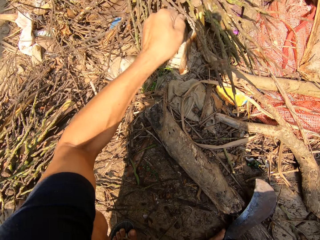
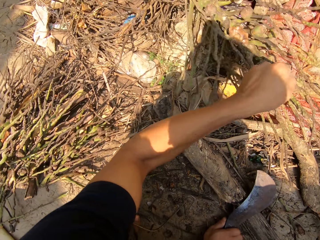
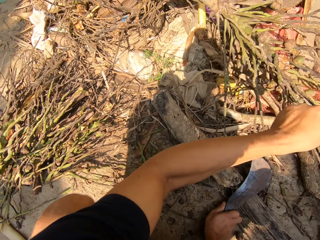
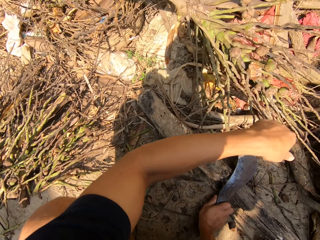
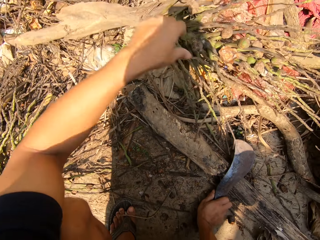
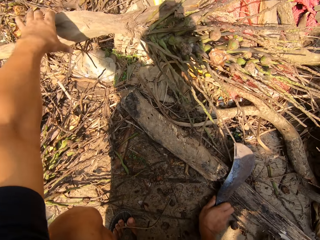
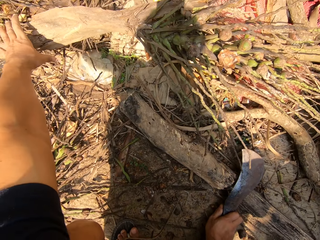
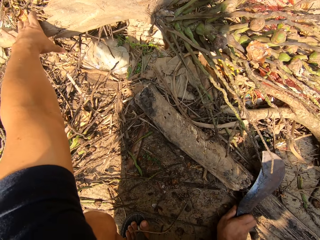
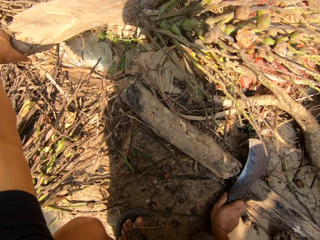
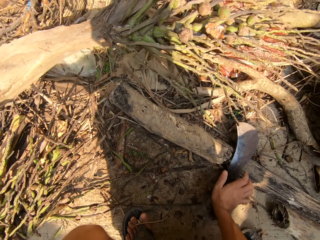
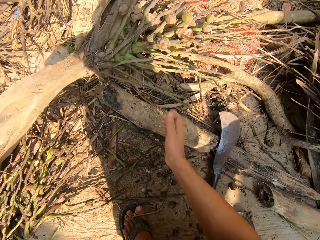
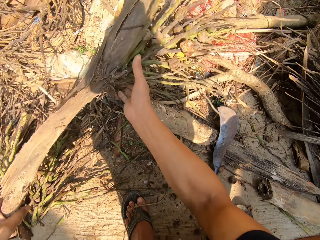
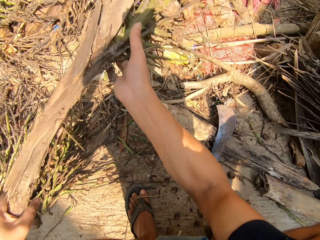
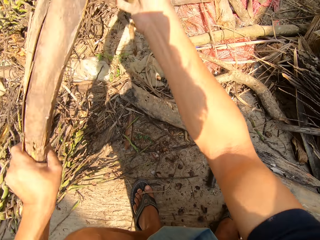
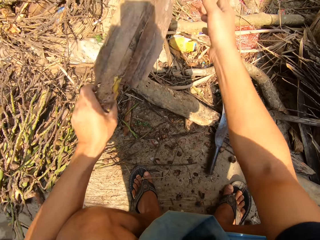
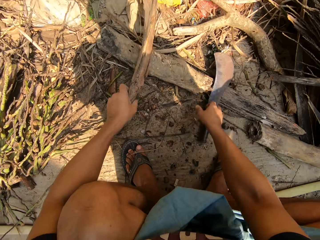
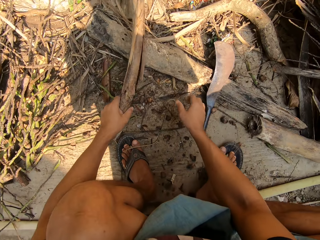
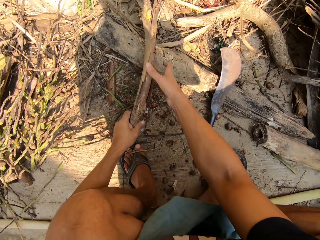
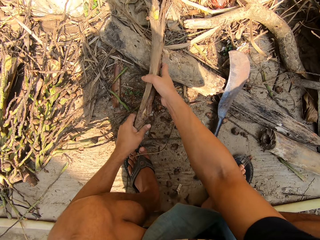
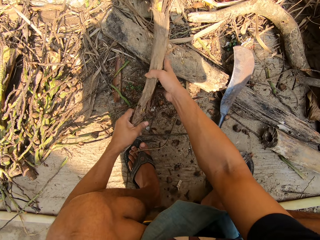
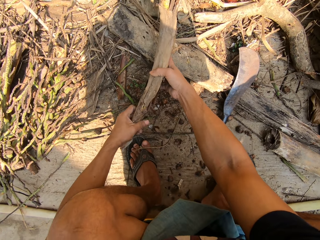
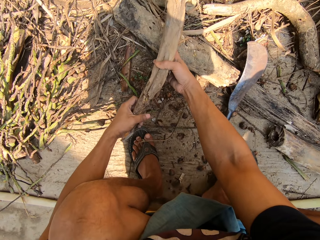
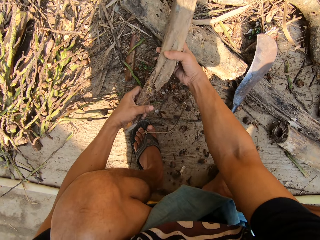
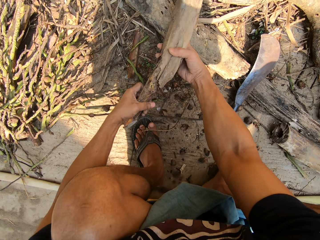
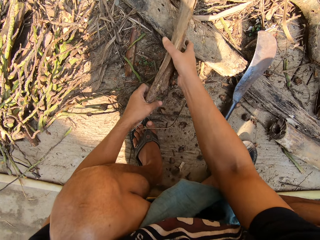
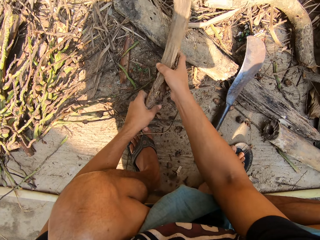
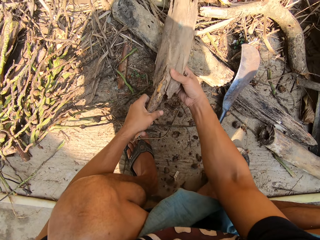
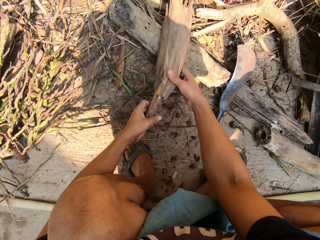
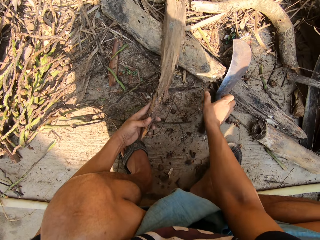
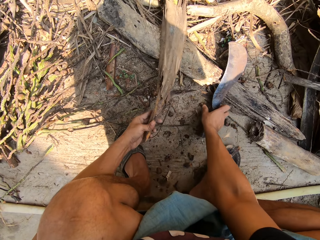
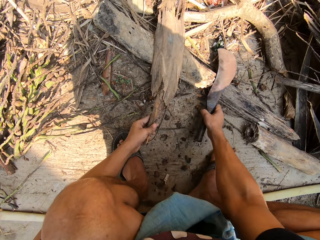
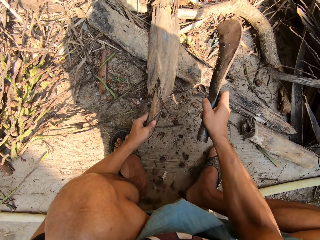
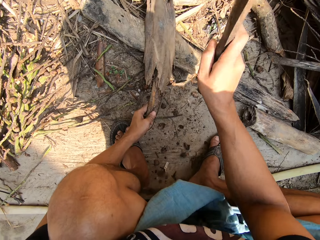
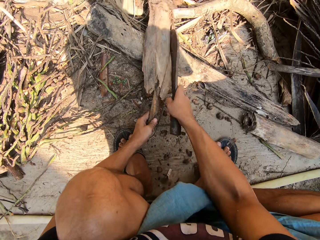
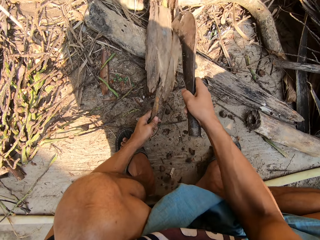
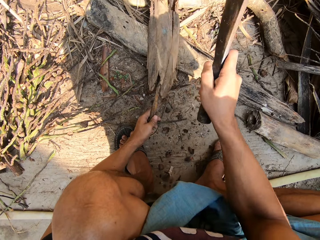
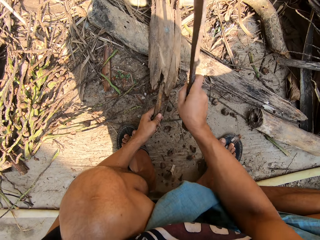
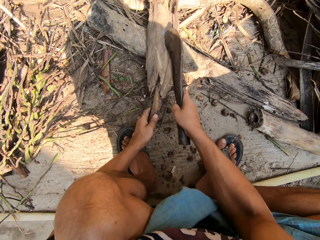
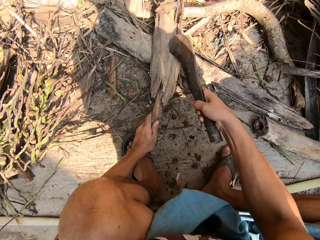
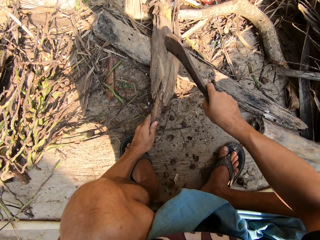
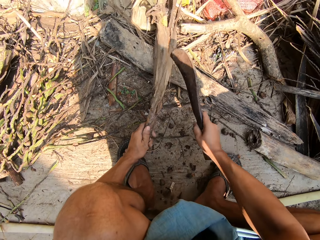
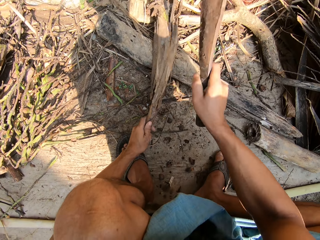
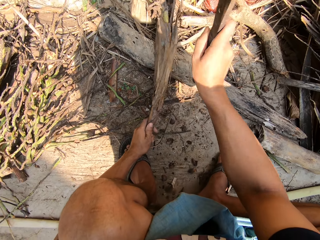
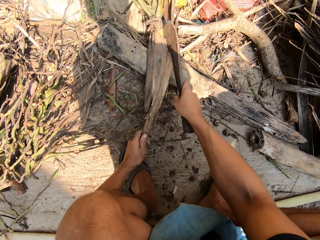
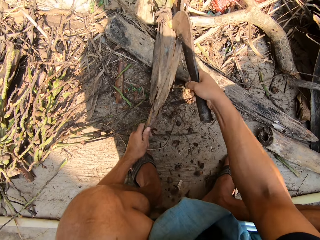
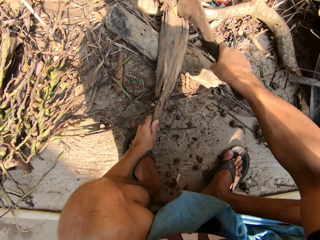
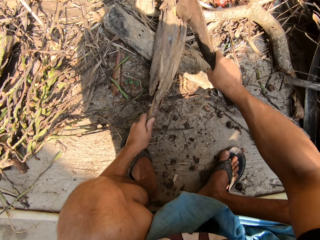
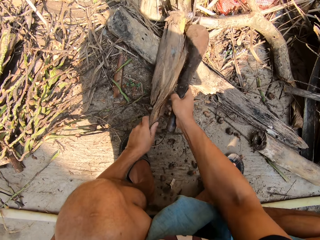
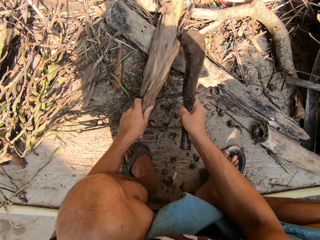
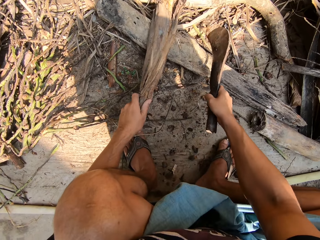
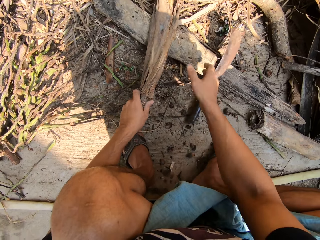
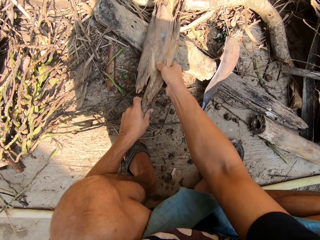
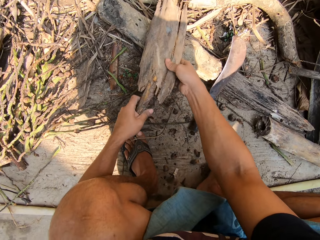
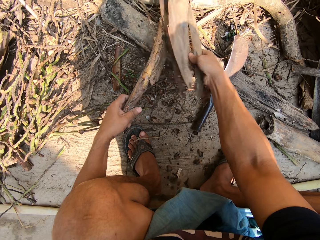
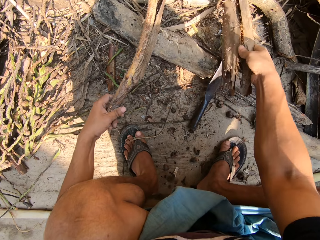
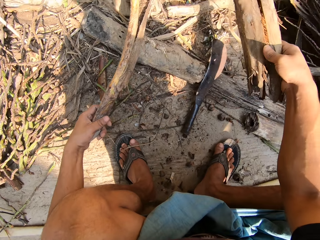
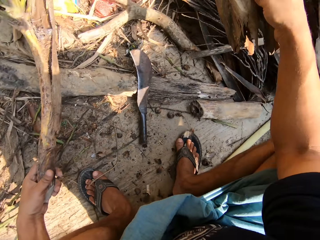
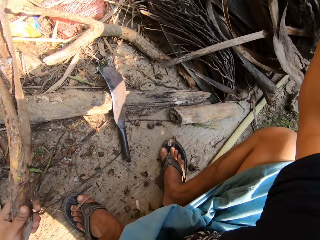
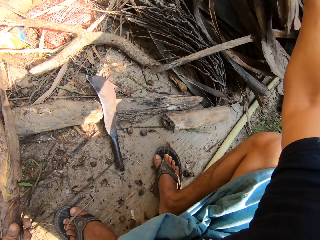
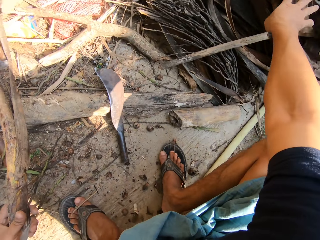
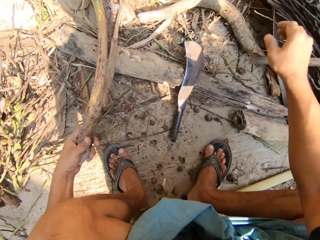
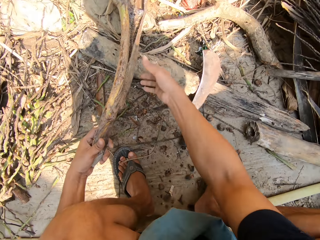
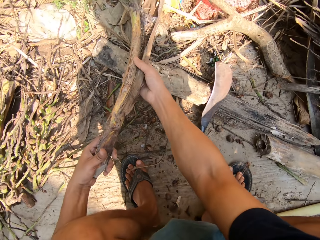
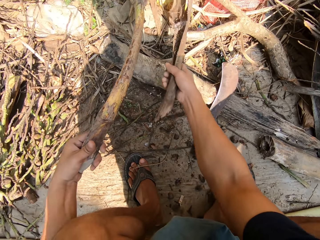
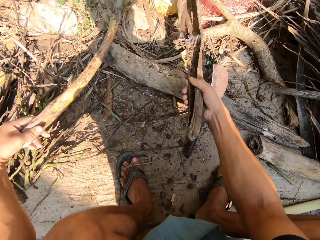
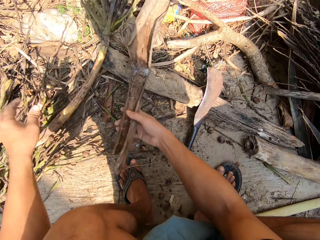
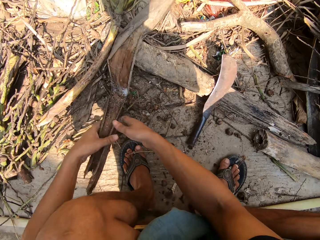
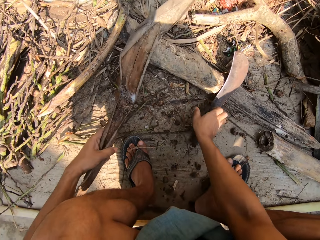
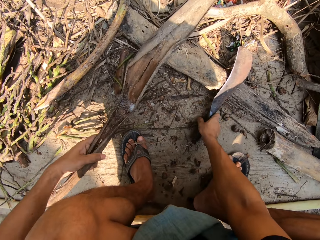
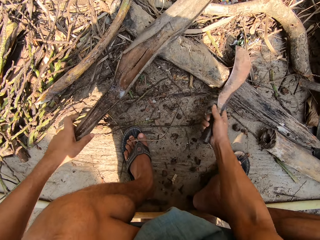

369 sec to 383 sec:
The camera wearer picks palm branches. He drops the machete on the floor with his right hand. He adjusts the dried plant with both hands. He breaks the branch. He picks up the machete on the floor with his right hand. He holds the machete. He cuts the branch. He drops the machete on the floor with his right hand. He pulls apart the dried plant with both hands. He adds the dried plant to a pile of dried plants with his right hand. He picks up the machete on the floor with his right hand.

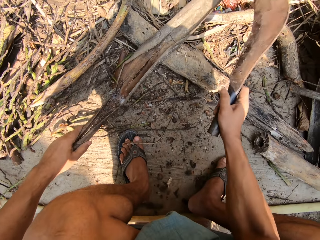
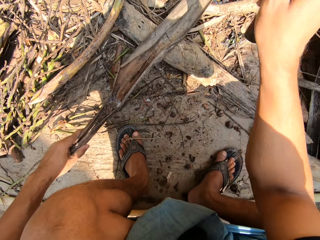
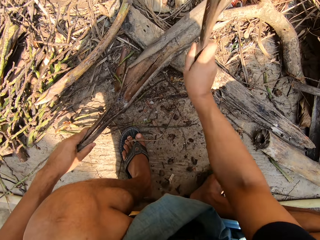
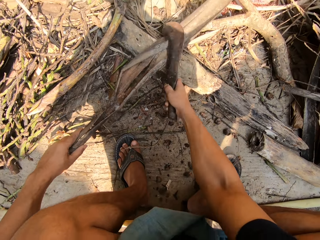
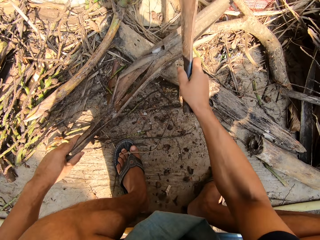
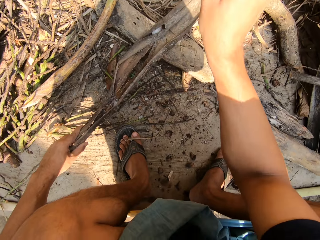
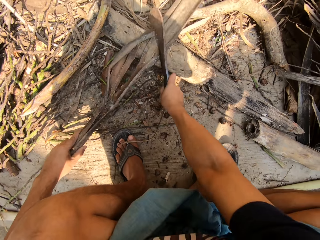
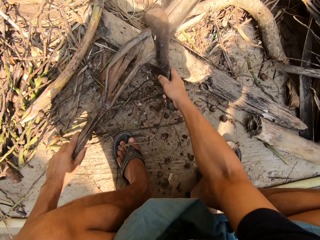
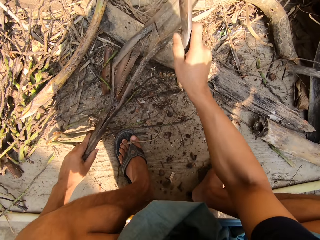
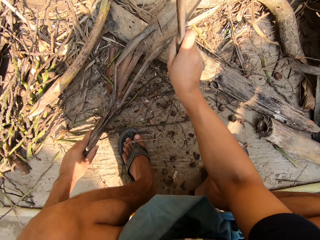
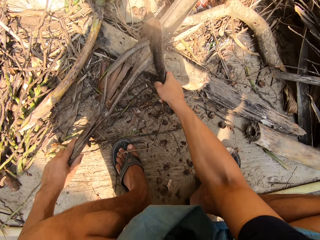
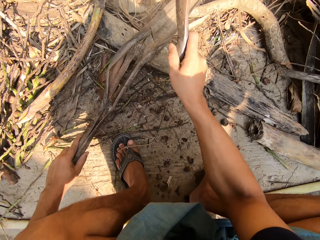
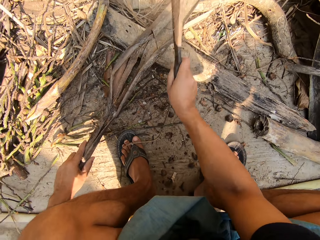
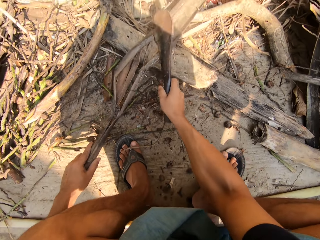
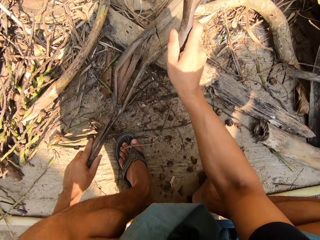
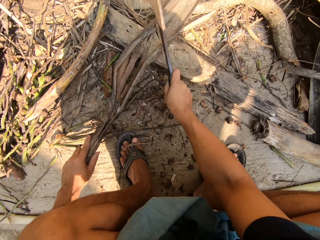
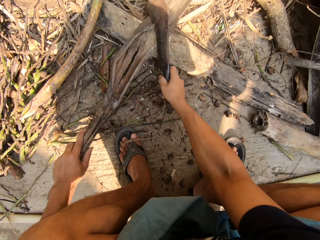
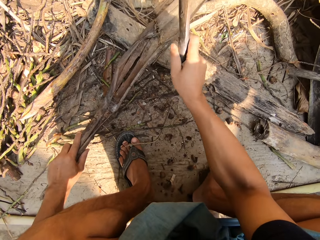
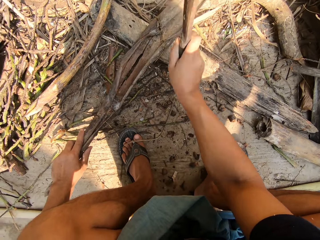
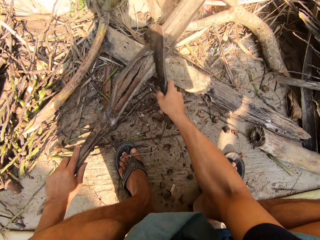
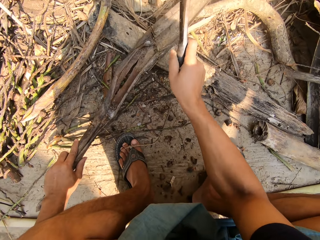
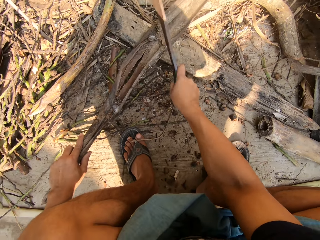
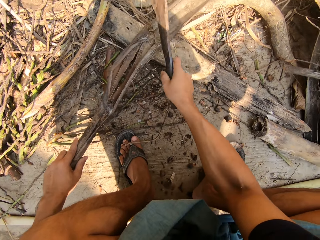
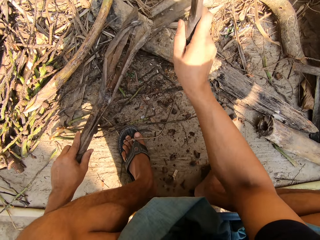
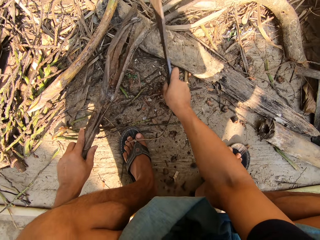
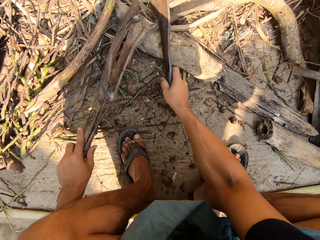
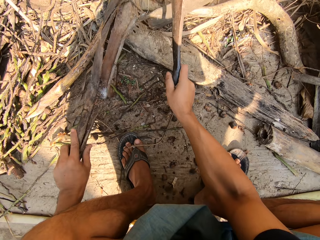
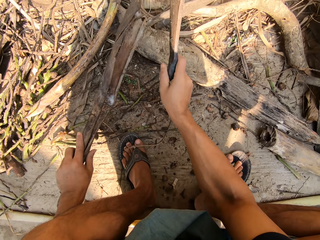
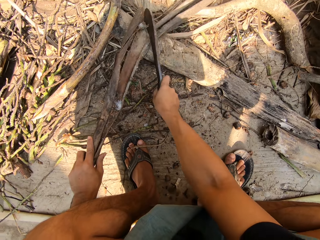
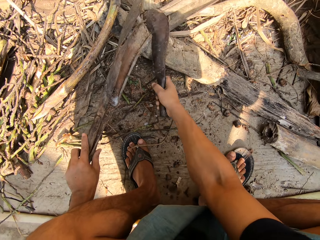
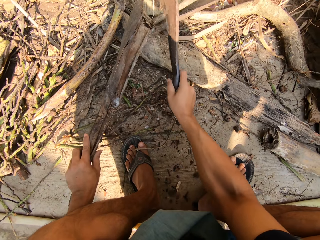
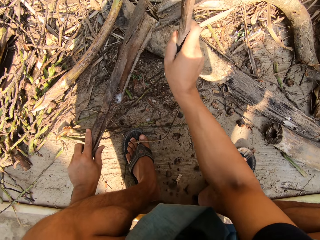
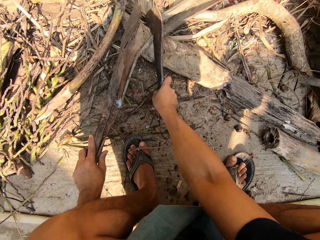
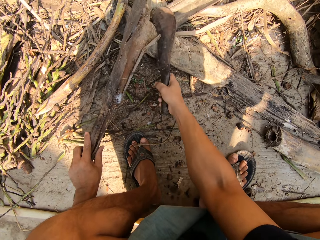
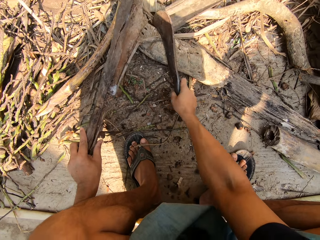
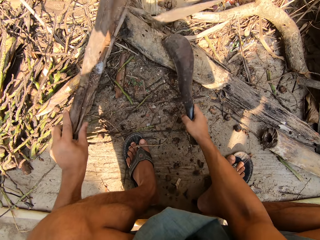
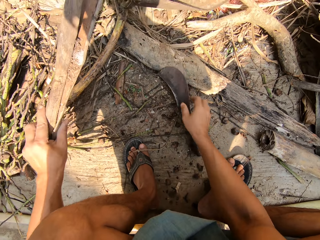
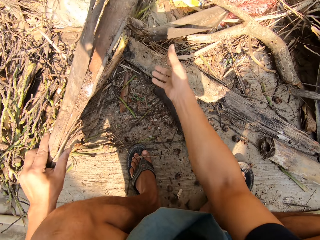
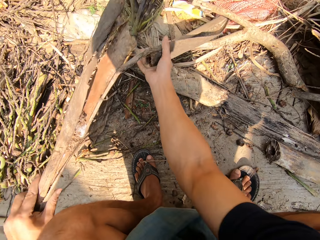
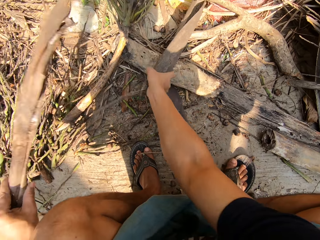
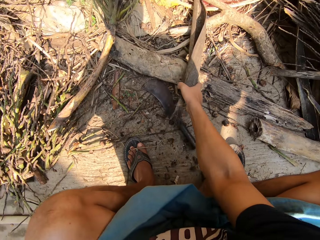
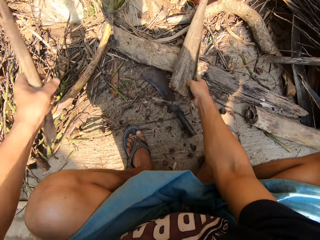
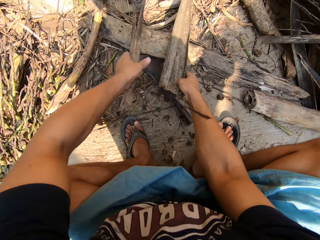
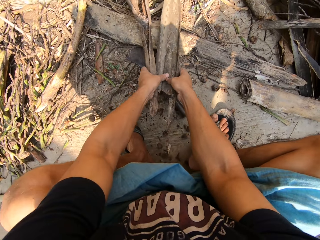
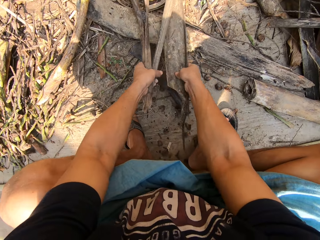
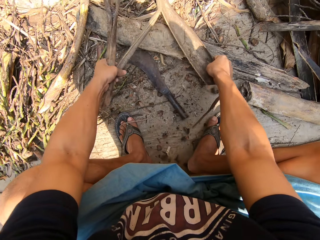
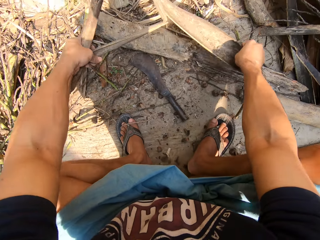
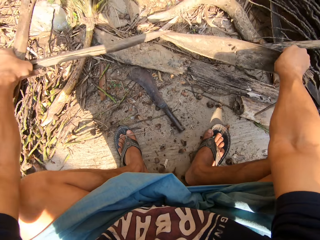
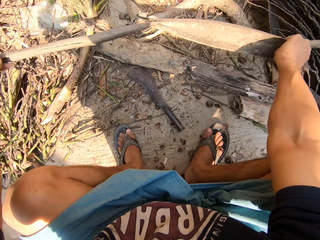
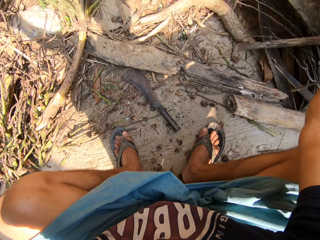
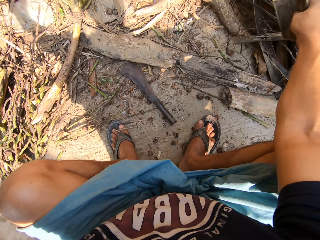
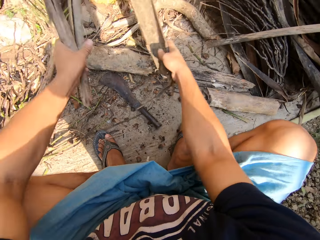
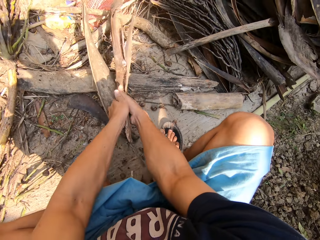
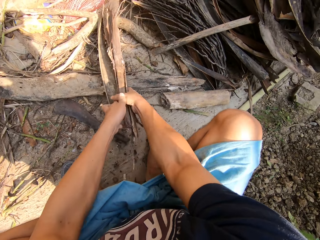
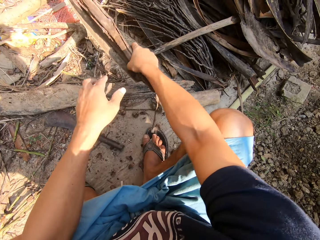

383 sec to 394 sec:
The camera wearer holds the machete. He cuts the dried plant in his left hand with the machete in his right hand. He drops the machete on the floor with his right hand. He pulls apart the dried plant with both hands. He holds palm leaves.
